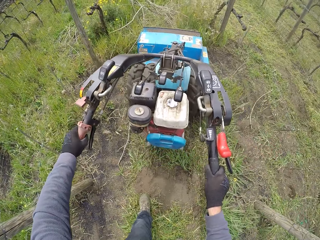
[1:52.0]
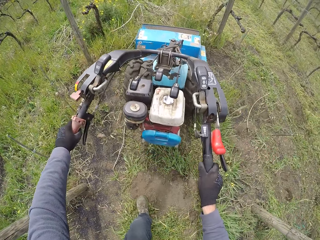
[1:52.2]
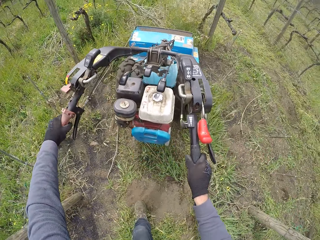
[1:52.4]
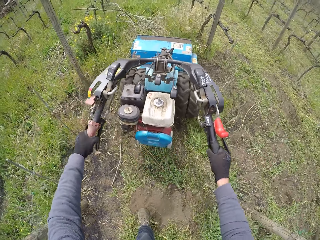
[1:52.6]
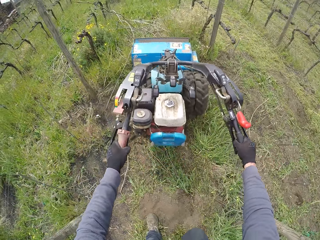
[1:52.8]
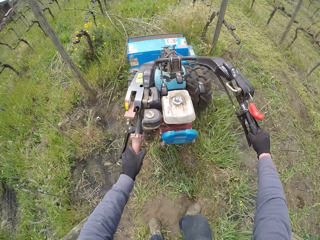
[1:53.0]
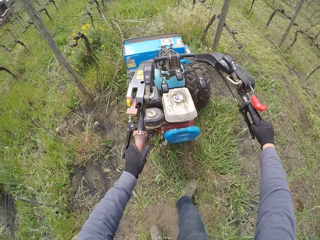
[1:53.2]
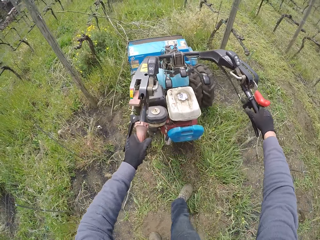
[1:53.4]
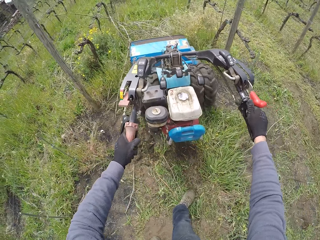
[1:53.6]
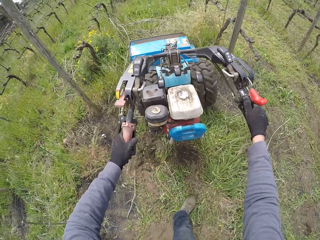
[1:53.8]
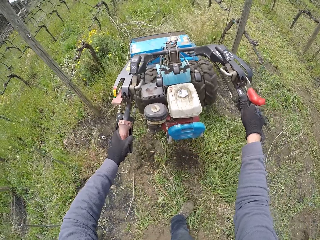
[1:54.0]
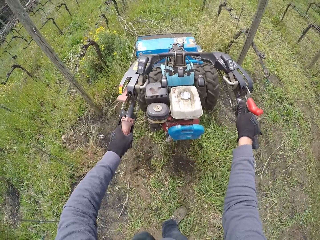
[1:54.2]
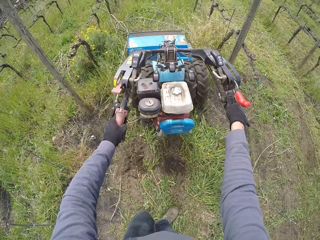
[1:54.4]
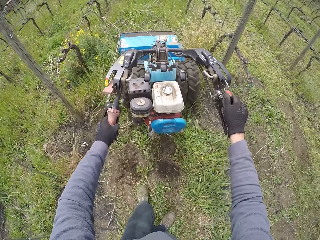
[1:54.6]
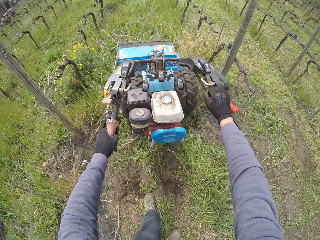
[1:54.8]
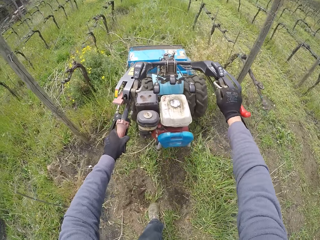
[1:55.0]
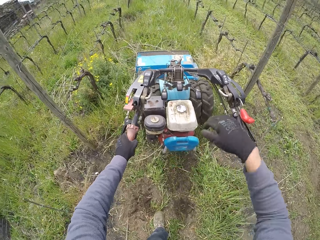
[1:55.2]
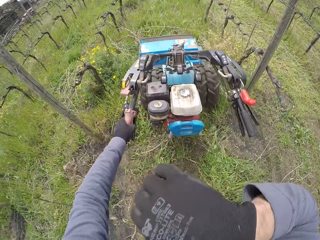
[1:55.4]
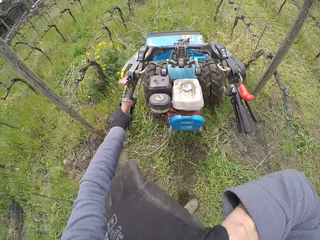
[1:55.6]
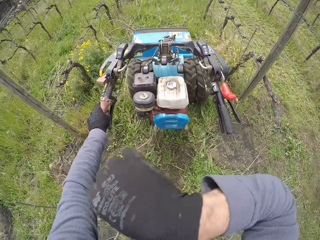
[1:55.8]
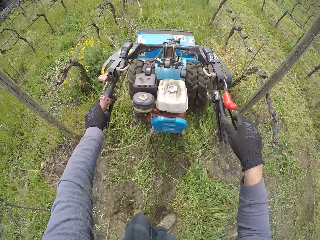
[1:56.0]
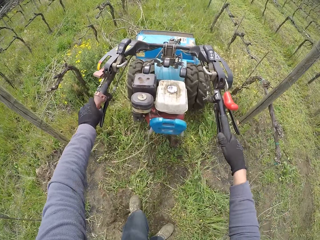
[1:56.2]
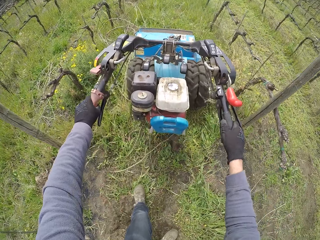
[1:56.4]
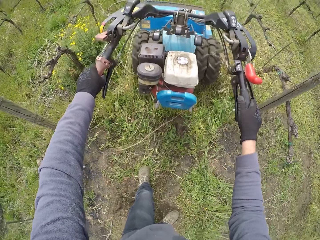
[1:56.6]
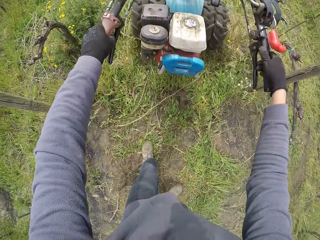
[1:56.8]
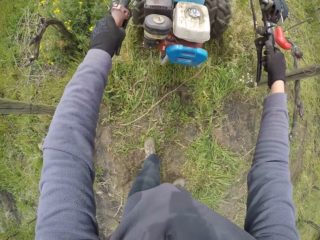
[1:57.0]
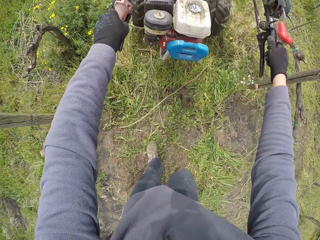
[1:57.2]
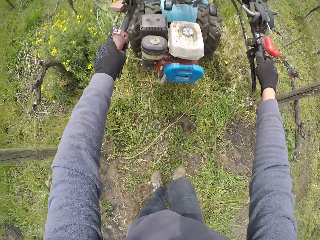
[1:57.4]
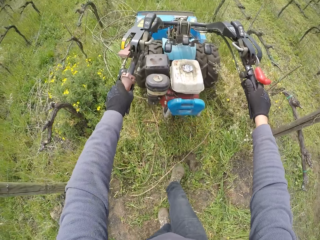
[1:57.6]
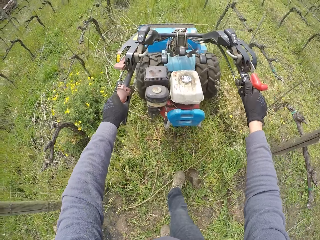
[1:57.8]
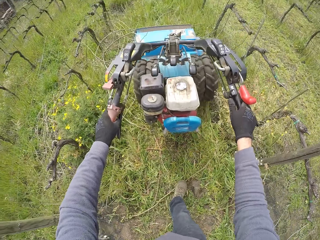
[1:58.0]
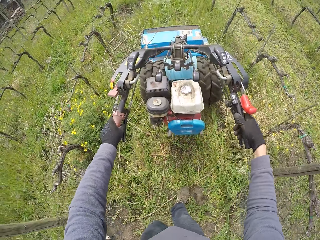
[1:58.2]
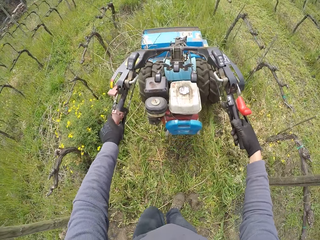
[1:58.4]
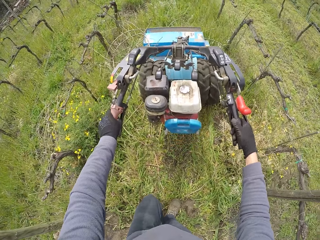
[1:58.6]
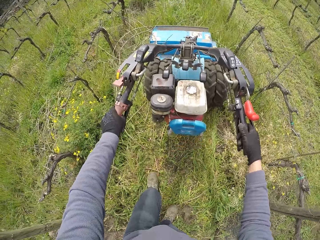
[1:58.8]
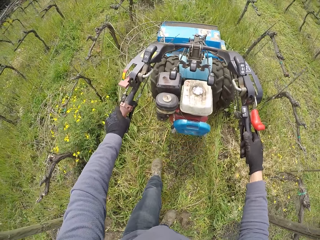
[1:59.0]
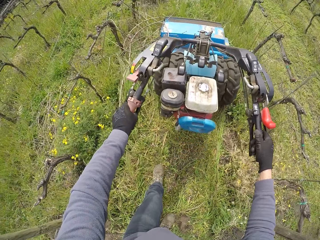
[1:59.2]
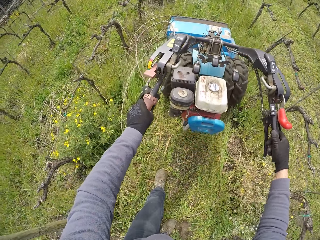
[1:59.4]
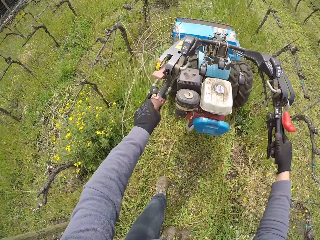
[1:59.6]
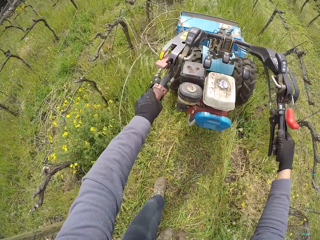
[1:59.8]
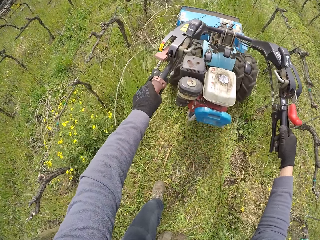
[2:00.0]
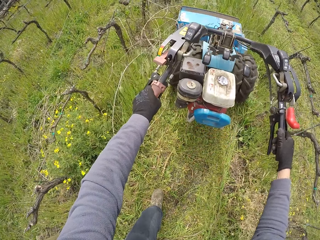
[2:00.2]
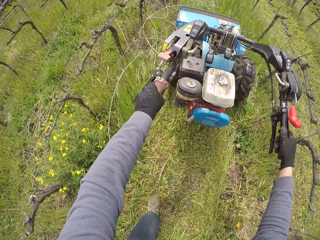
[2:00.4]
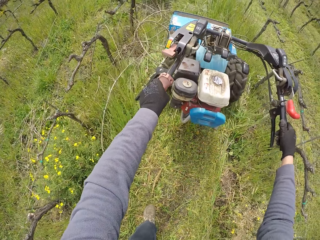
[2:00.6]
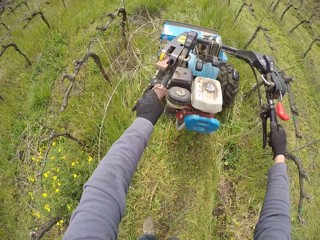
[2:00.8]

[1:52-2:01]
The camera wearer adjusts the lawnmower gear. He drives the lawnmower with his left hand. He wipes his face. He drives the lawnmower with both hands. He mows grass around the farm. He walks around the farm.

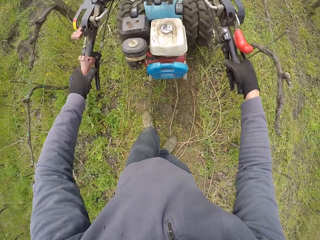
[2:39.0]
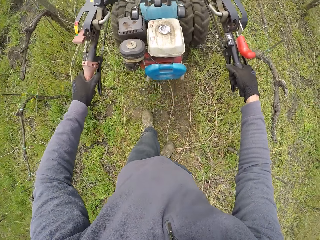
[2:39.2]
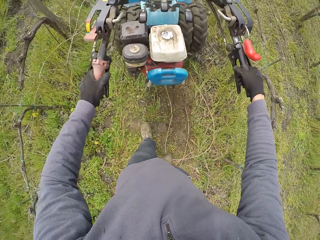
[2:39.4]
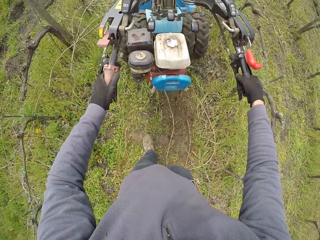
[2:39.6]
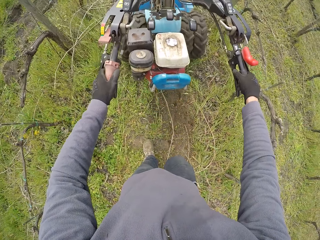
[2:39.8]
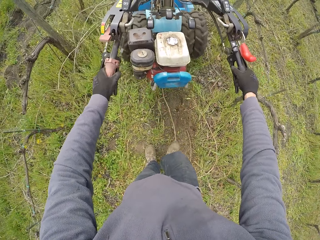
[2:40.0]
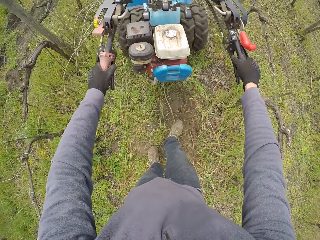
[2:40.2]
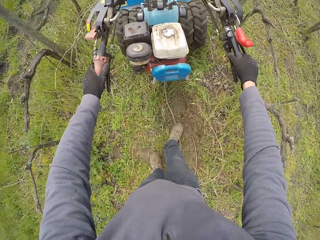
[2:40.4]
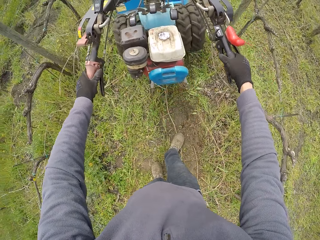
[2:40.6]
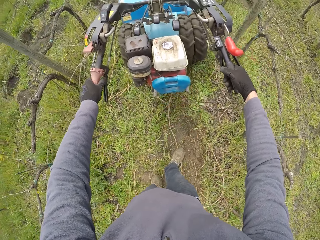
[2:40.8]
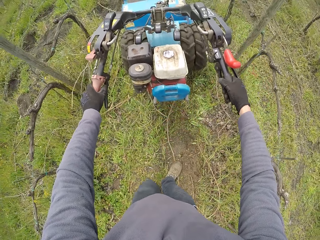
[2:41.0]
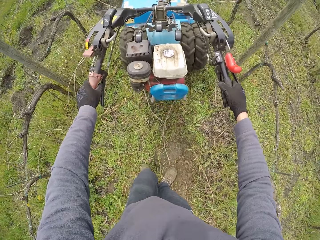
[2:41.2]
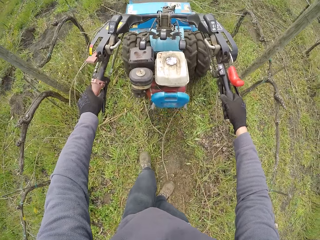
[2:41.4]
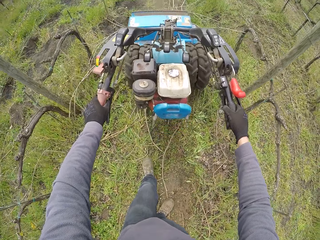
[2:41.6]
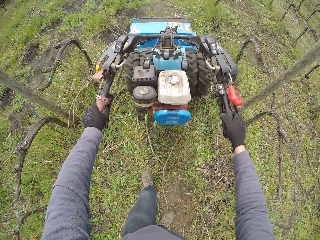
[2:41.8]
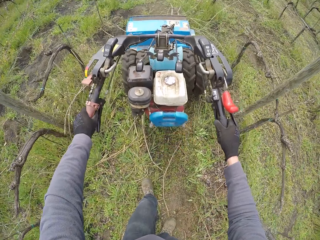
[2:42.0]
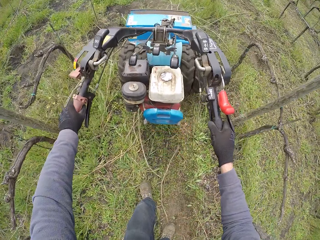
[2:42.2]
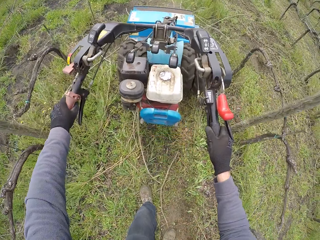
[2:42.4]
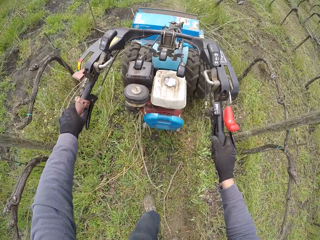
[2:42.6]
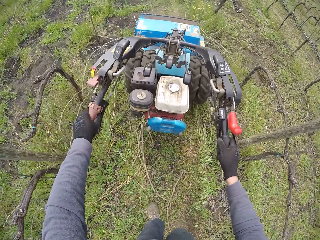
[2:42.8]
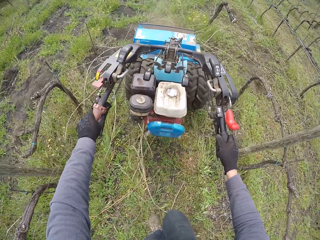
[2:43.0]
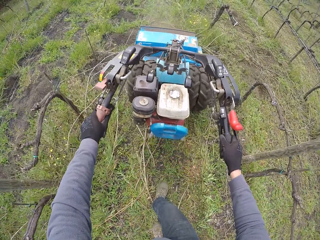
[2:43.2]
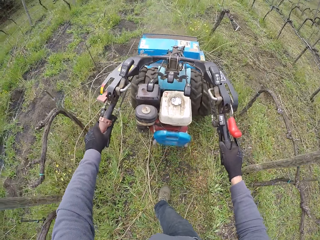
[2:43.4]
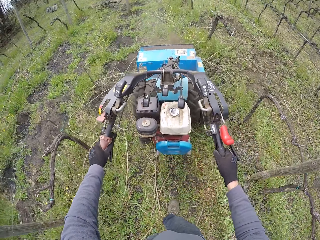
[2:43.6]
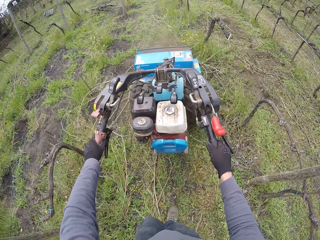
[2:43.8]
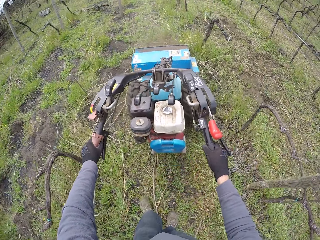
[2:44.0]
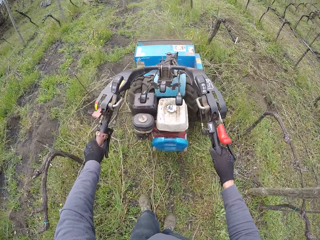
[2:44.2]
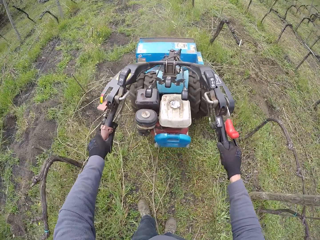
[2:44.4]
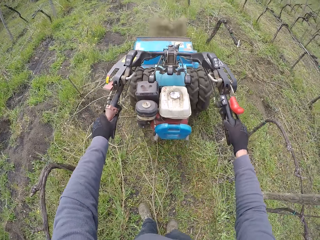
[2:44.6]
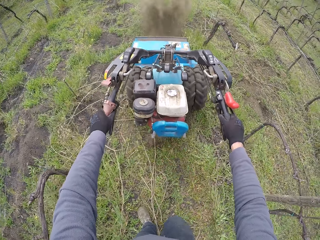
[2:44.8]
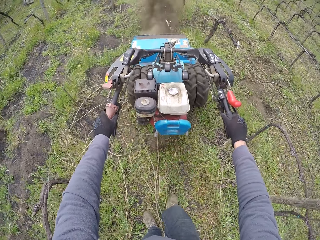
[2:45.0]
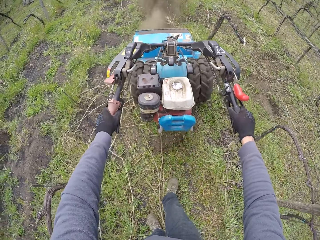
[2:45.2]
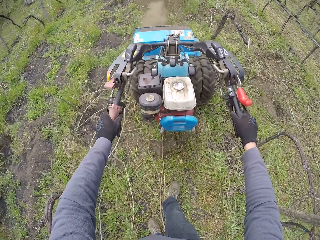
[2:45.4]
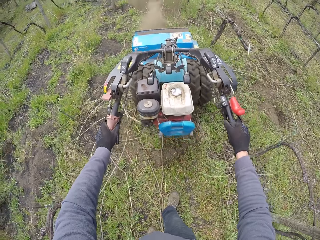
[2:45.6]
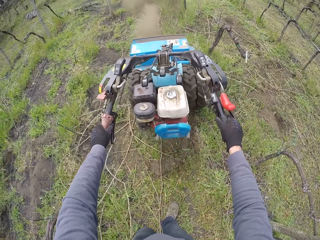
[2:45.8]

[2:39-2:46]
The camera wearer presses the right hand brake on the lawnmower with his right hand.

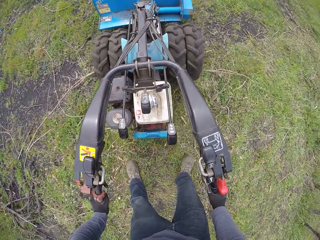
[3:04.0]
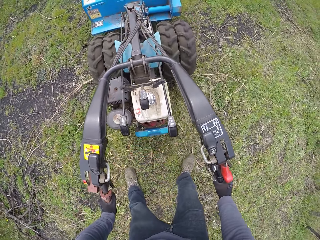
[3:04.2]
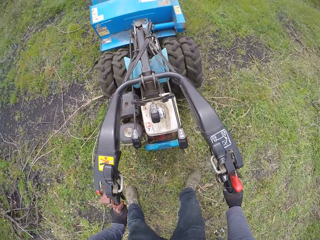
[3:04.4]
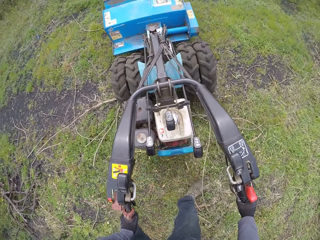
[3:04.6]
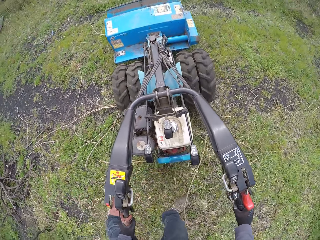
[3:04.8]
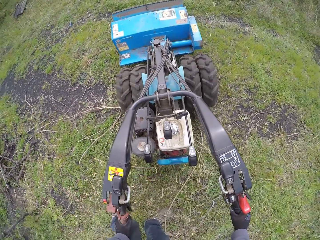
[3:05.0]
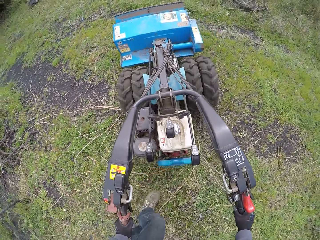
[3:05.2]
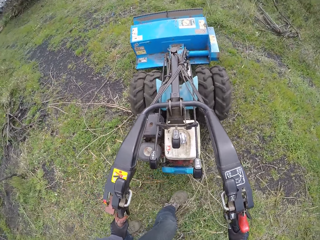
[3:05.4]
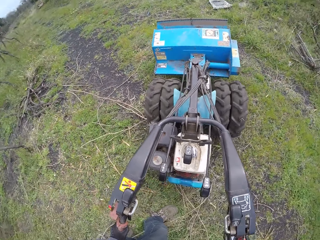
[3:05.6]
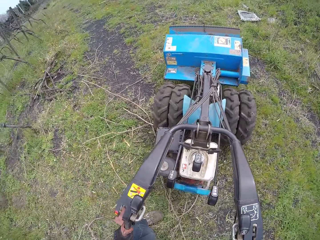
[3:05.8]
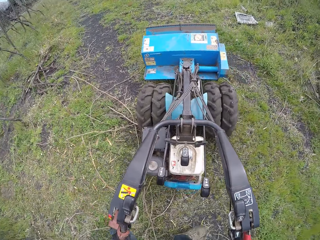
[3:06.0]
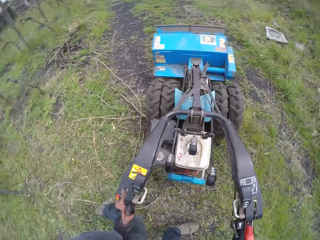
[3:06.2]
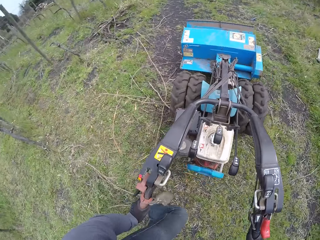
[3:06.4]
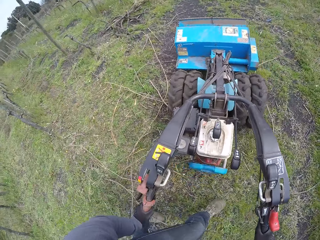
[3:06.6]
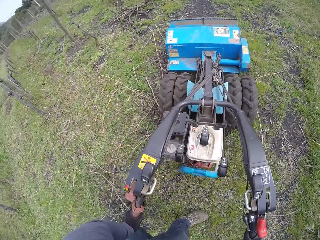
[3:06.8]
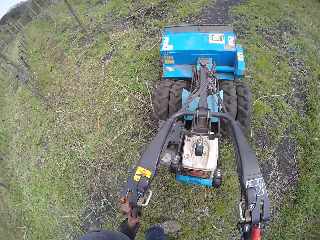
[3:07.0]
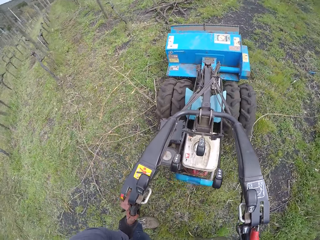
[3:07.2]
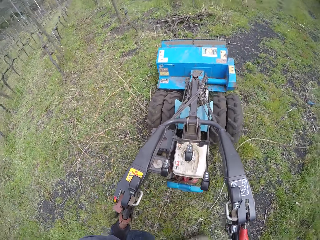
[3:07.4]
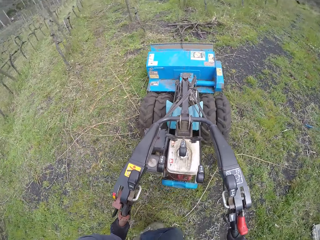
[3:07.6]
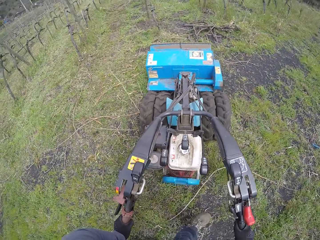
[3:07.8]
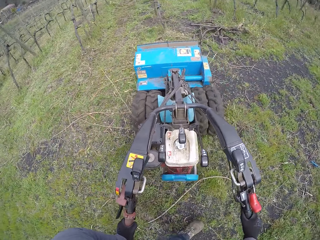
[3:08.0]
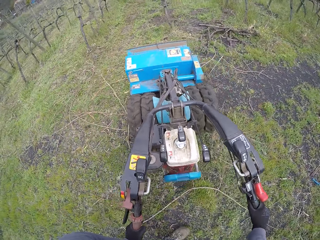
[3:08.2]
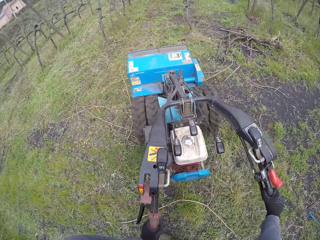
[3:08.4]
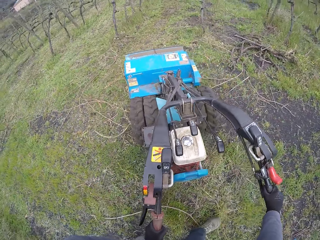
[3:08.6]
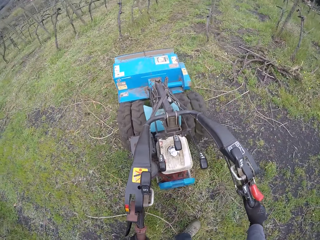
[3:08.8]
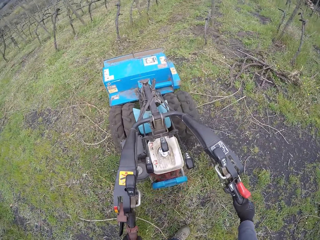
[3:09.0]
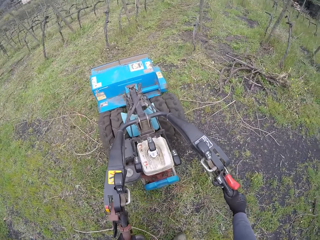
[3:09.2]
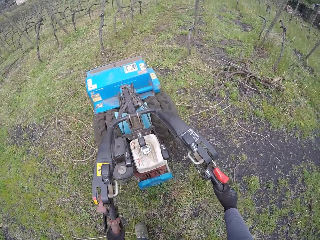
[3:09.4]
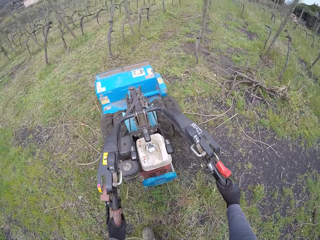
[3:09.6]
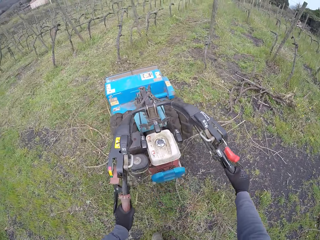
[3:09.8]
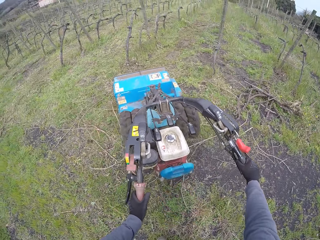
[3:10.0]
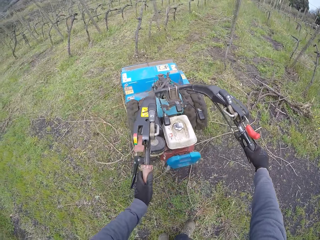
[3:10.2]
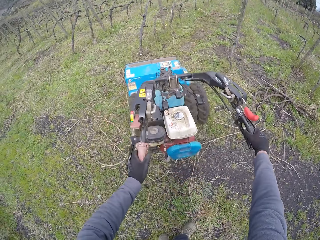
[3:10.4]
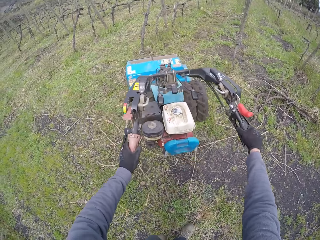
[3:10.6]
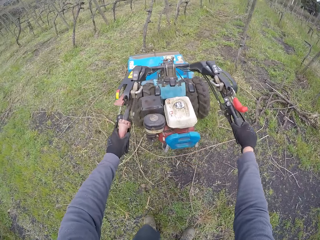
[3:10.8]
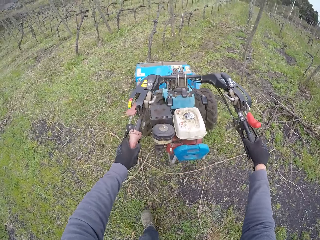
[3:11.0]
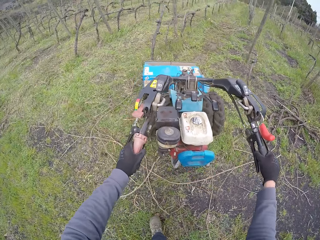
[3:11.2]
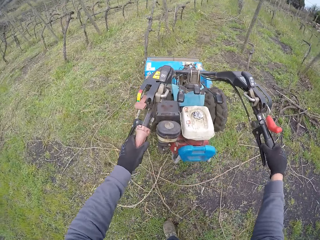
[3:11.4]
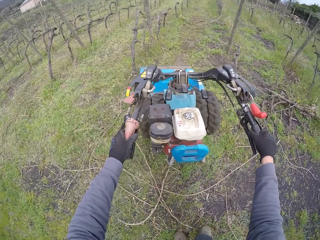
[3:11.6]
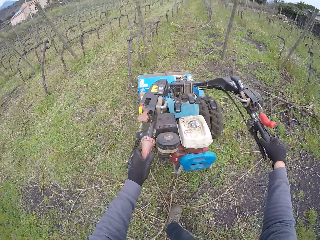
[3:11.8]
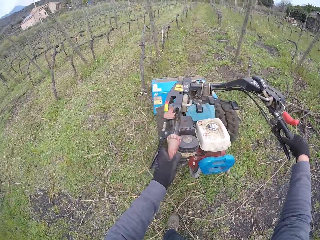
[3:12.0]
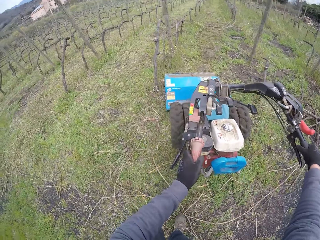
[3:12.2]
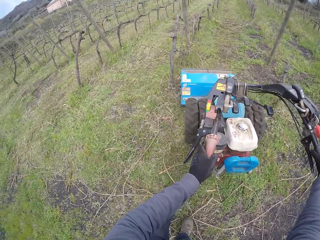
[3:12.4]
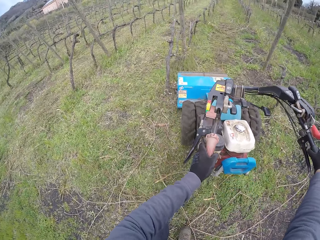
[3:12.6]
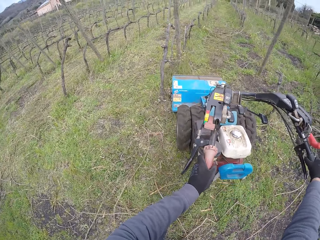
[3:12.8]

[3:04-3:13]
The camera wearer turns the lawnmower. They walk around the farm. They mow grass around the farm.
